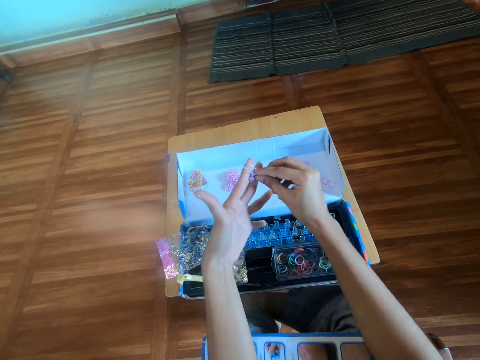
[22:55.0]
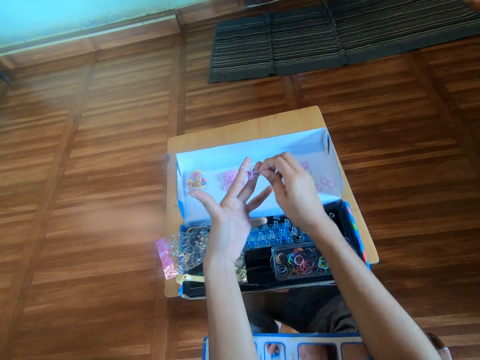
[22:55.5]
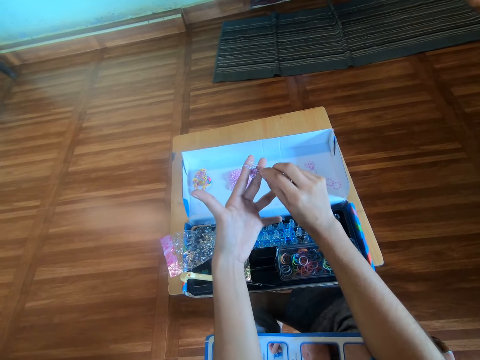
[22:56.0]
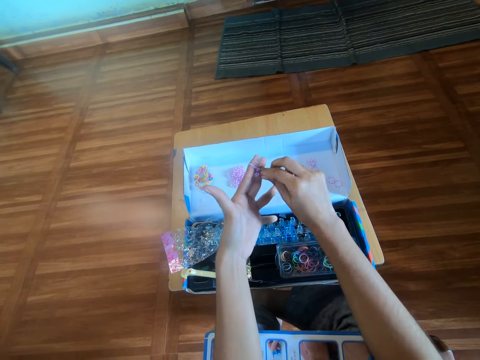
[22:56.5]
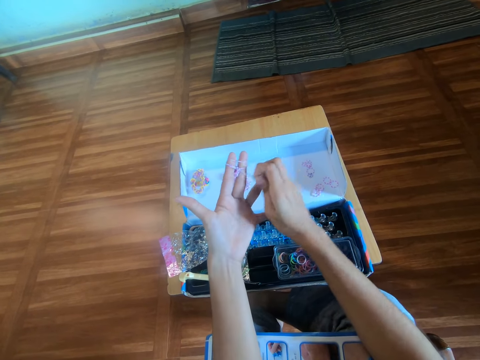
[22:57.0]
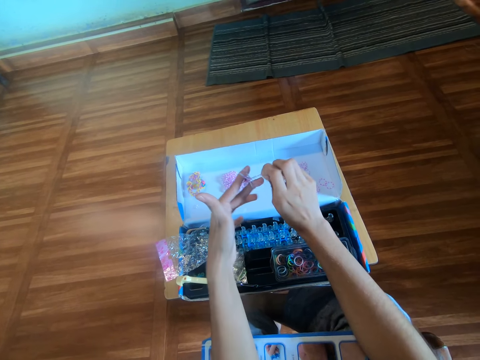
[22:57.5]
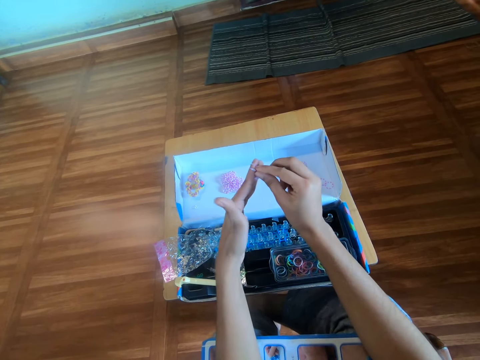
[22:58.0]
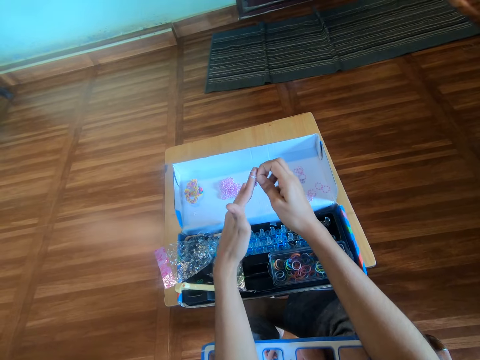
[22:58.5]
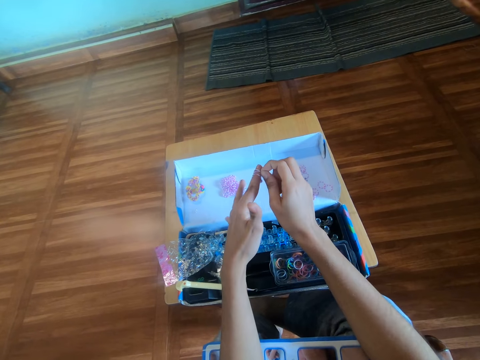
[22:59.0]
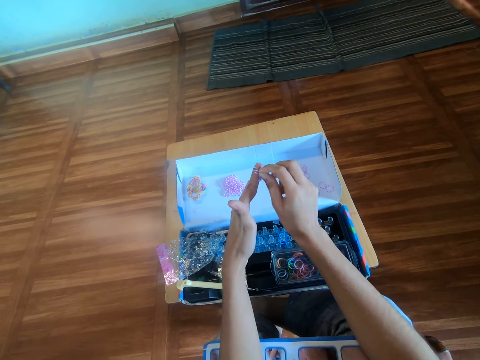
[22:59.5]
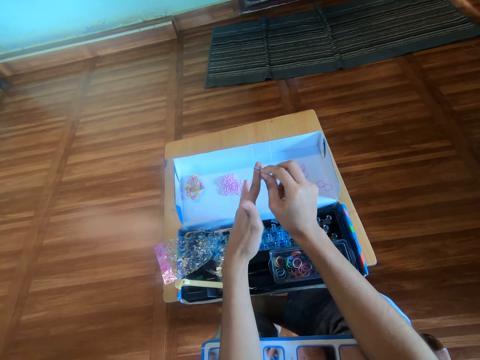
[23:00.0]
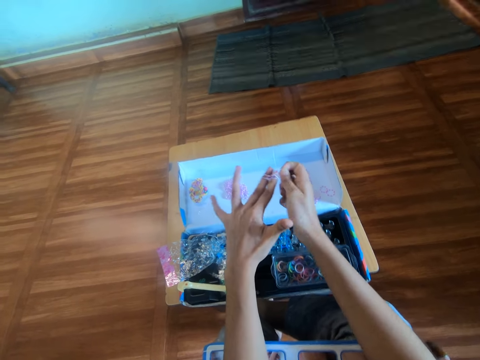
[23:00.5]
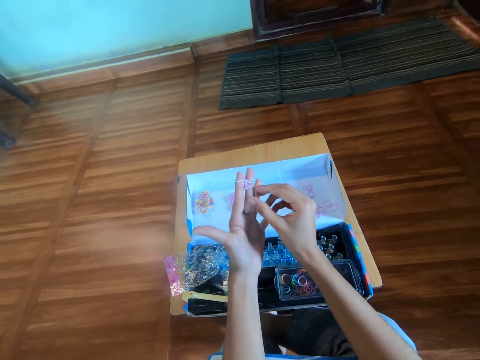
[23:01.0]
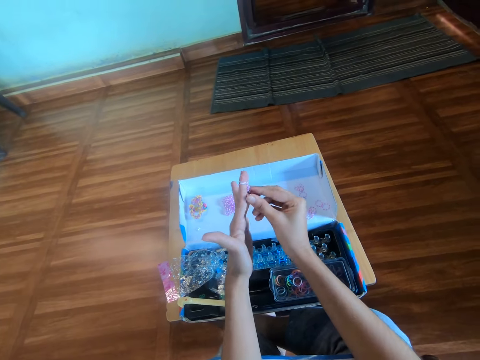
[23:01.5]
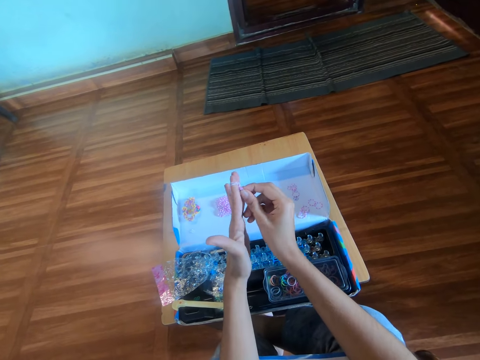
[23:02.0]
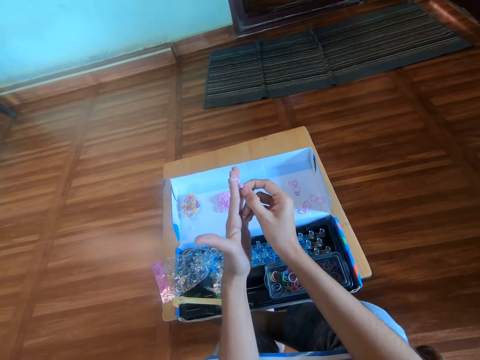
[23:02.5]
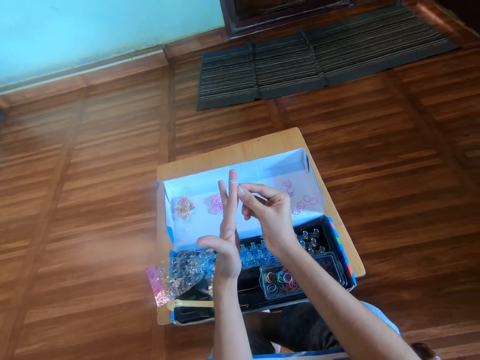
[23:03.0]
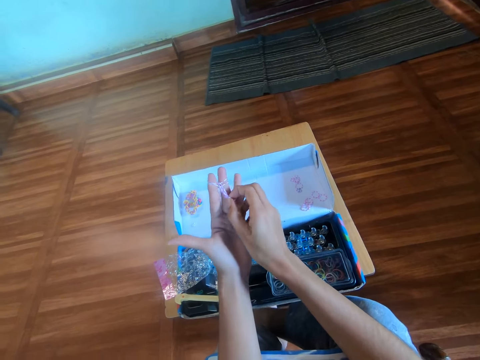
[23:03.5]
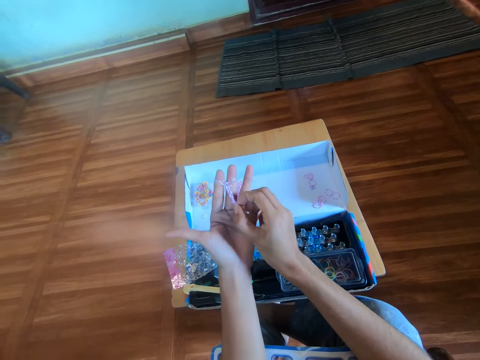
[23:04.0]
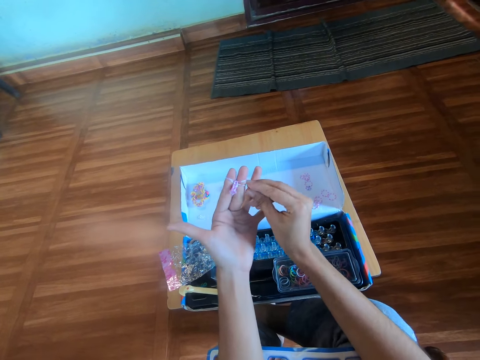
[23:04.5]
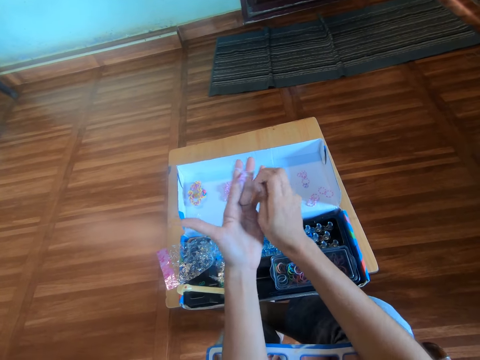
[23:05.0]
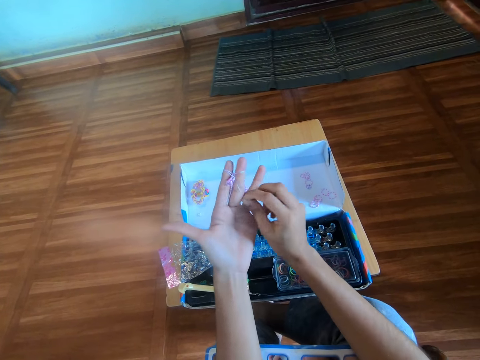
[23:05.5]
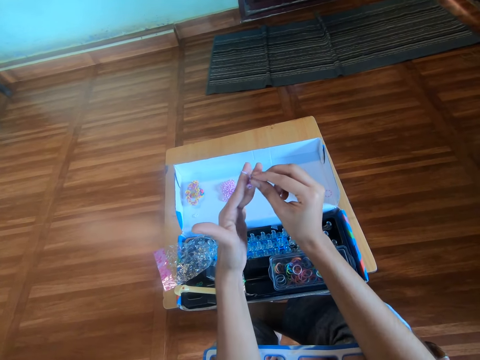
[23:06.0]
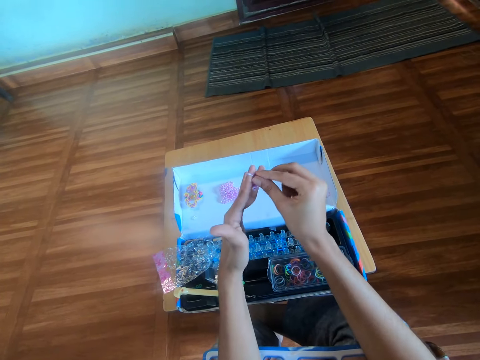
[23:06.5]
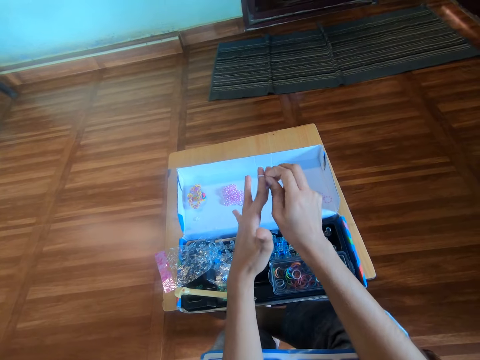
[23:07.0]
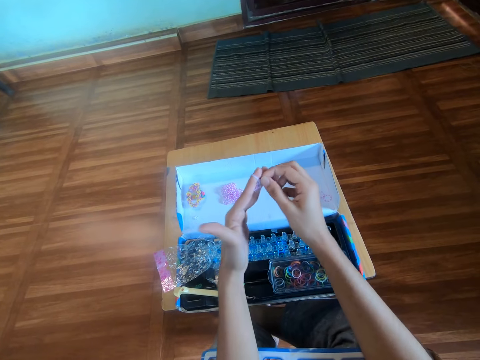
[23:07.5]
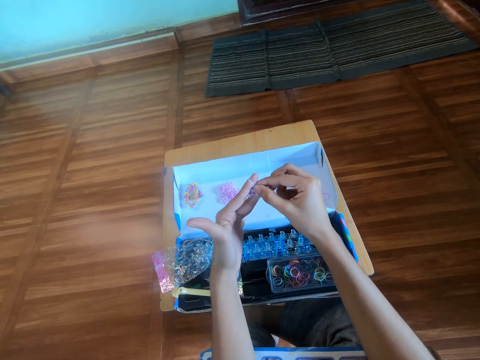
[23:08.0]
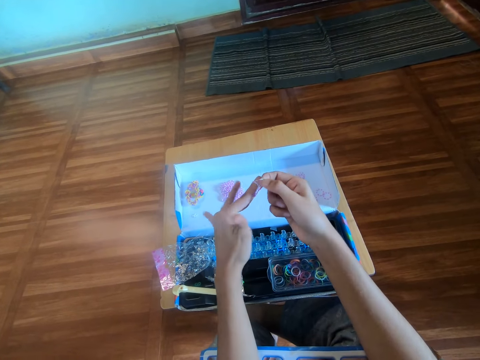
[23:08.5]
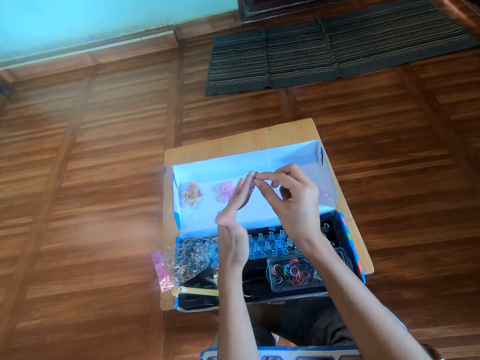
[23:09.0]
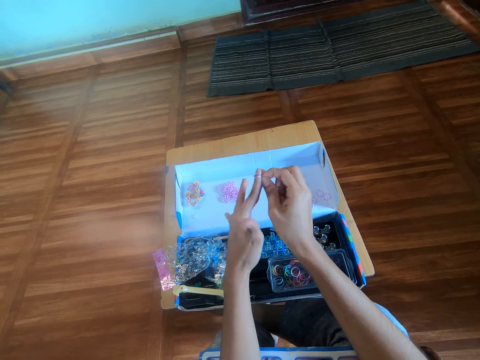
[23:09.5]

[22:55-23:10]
The camera wearer crafts the rubber band with her right hand. She pulls a rubber band pattern and makes the rubber band pattern.

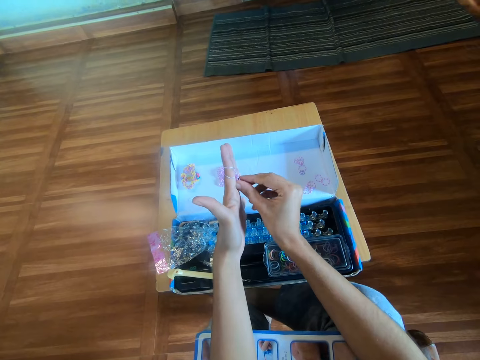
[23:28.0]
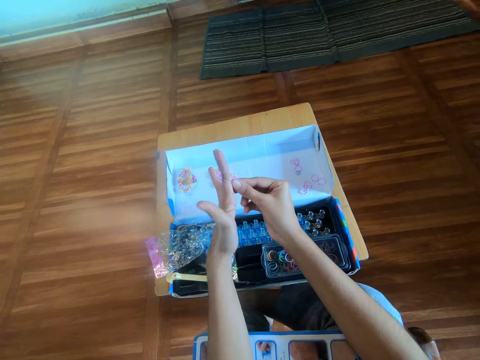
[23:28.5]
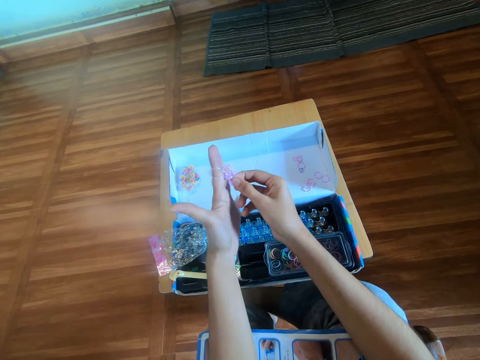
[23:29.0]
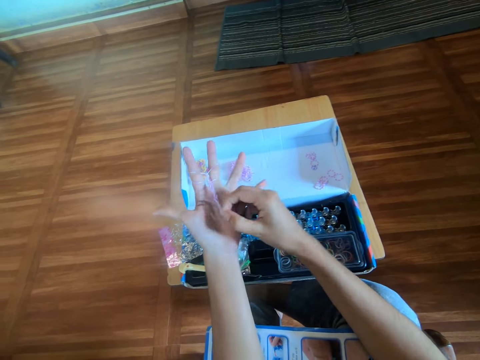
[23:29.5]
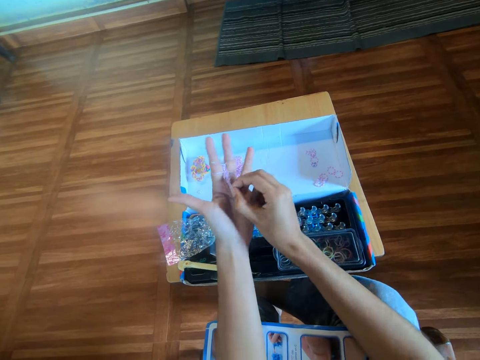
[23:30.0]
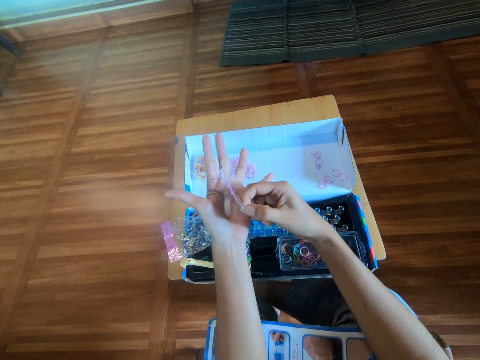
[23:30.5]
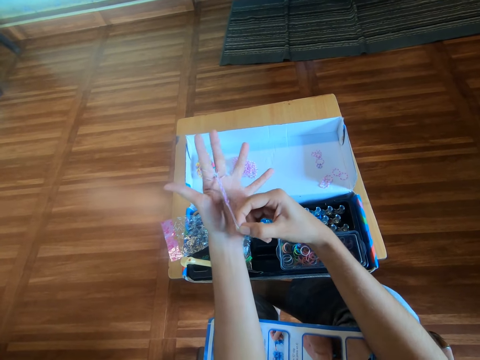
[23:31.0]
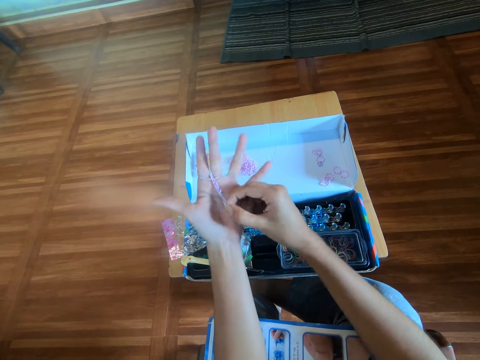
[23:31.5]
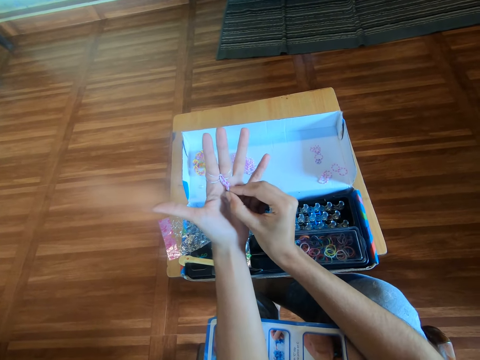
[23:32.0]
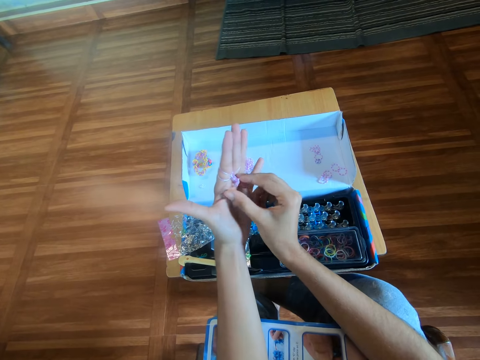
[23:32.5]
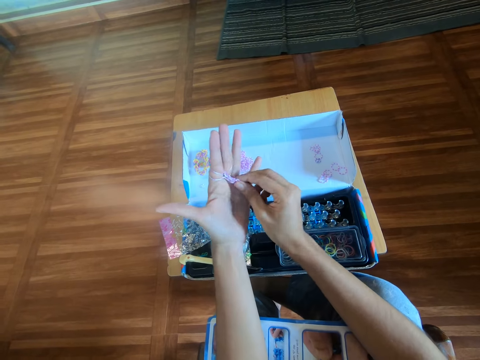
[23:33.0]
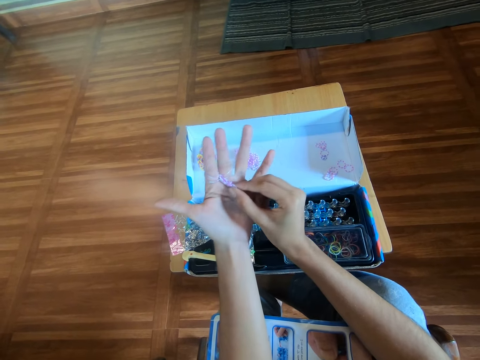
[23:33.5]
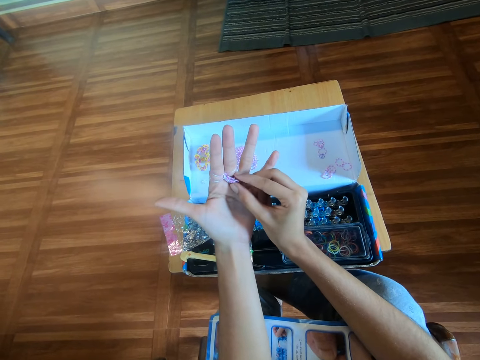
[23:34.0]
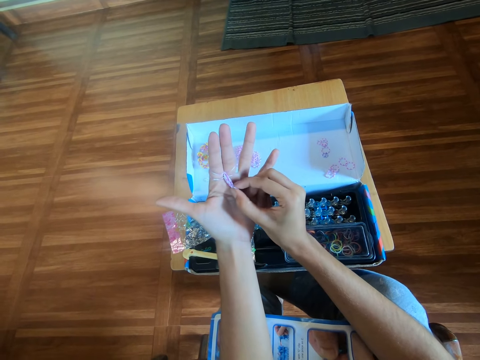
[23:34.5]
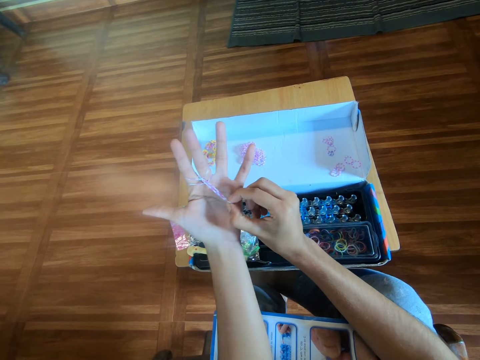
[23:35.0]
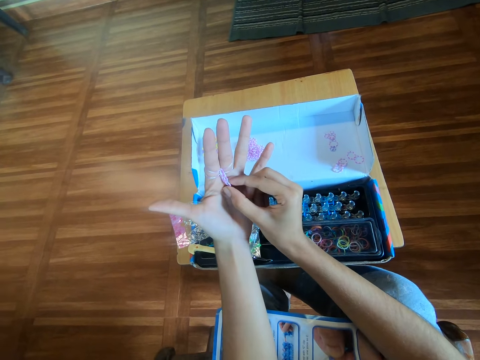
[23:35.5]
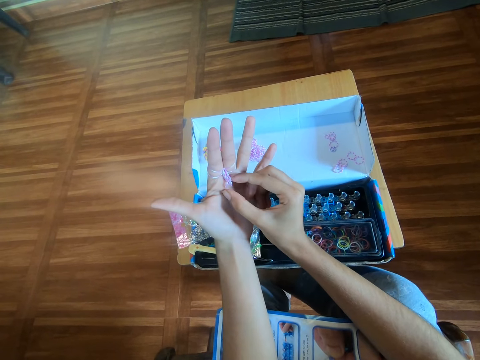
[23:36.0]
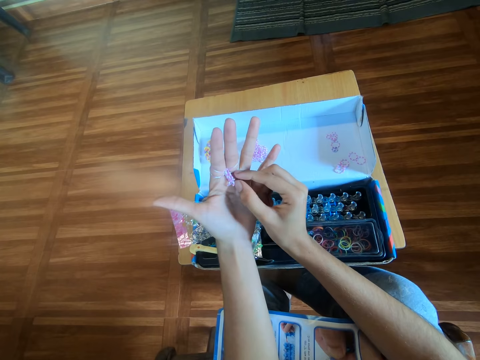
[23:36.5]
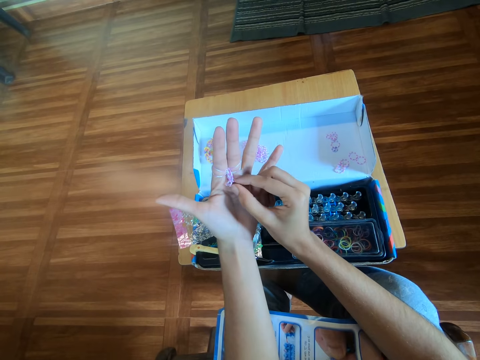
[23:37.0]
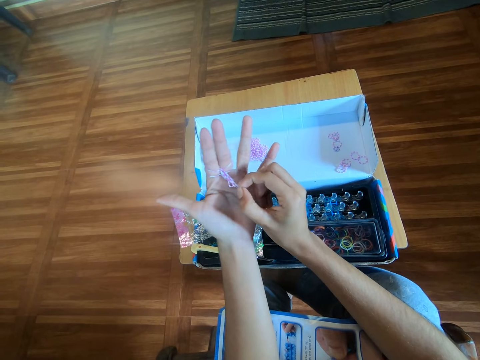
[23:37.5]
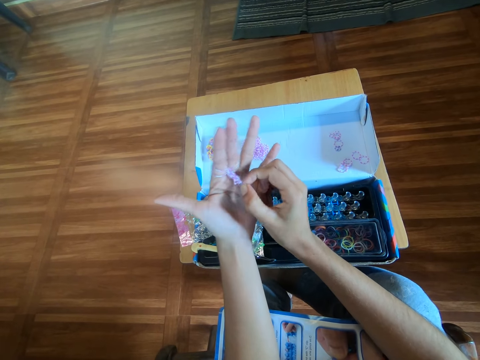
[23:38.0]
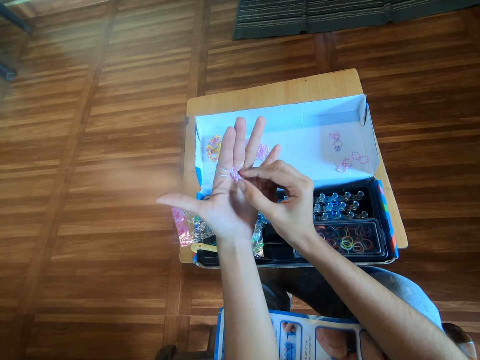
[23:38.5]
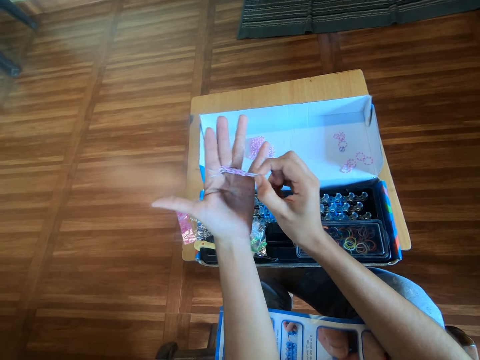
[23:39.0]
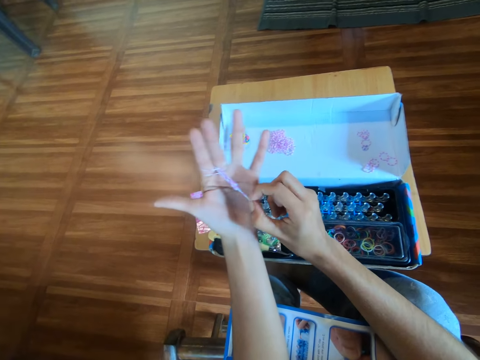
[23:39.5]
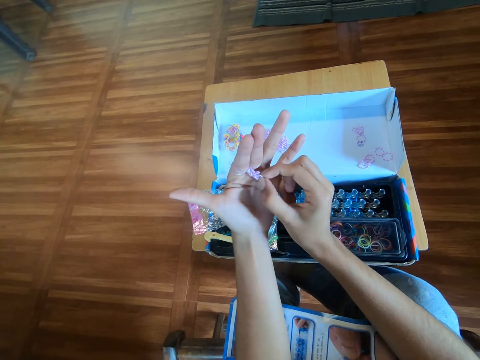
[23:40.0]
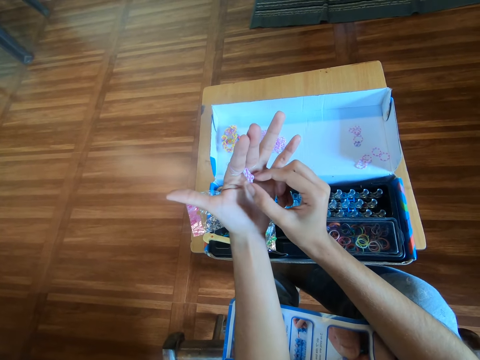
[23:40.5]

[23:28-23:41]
The camera wearer pulls a rubber band pattern on his hand.
